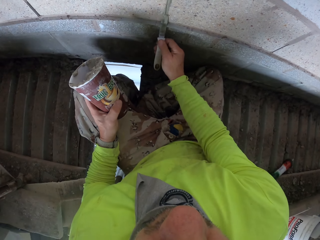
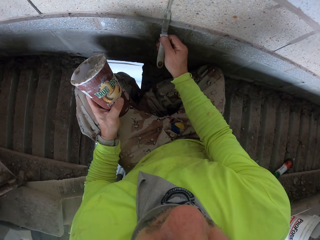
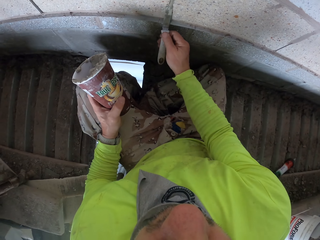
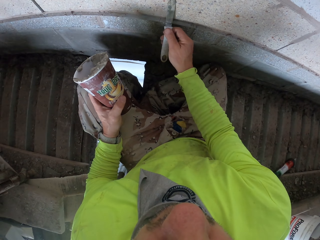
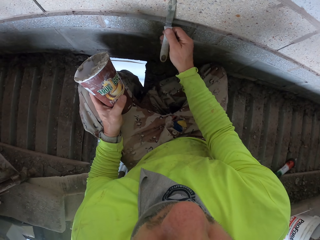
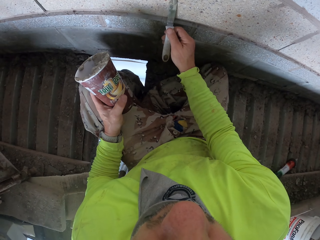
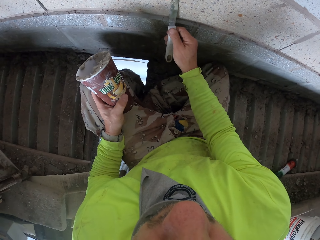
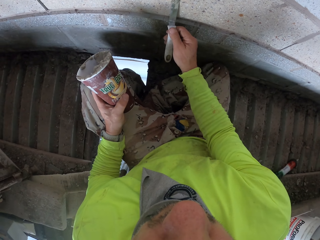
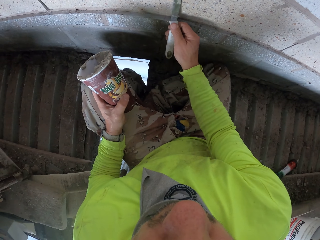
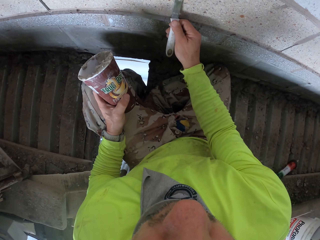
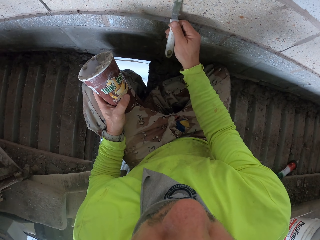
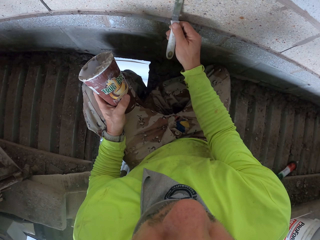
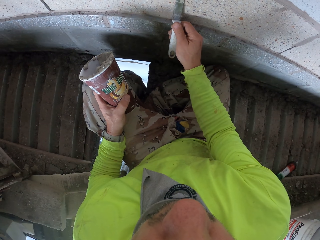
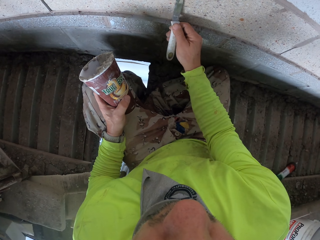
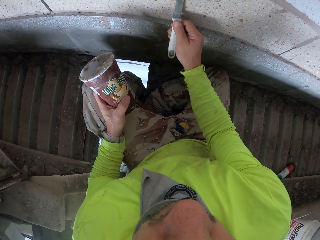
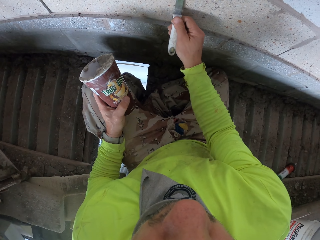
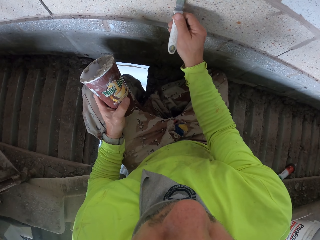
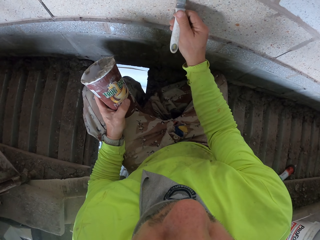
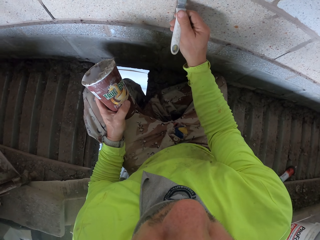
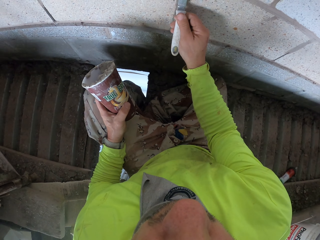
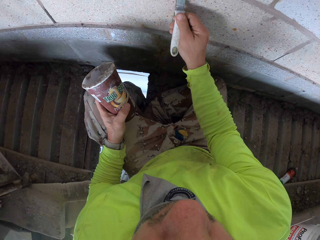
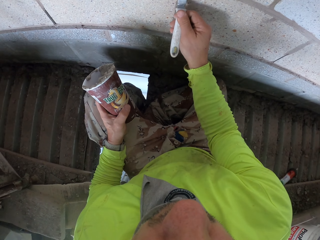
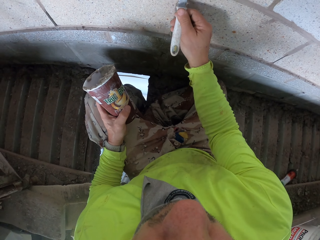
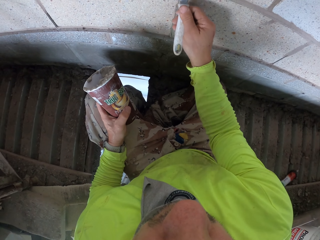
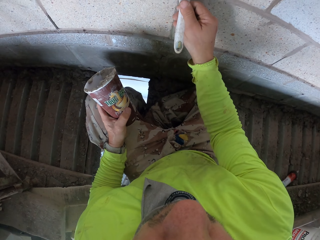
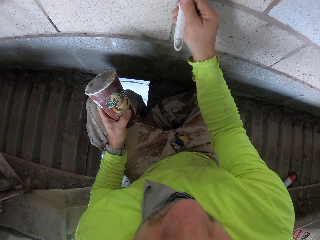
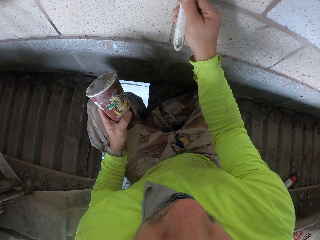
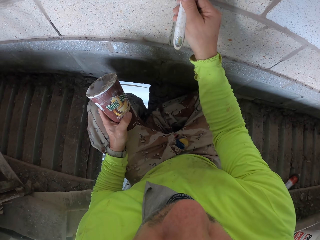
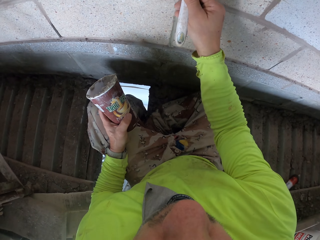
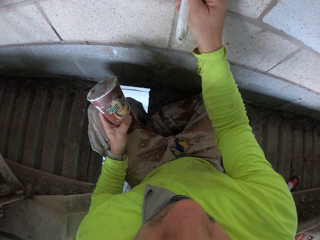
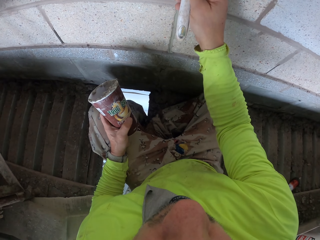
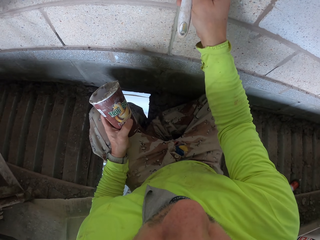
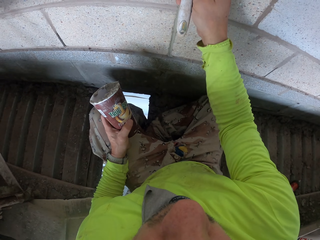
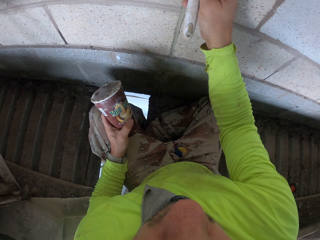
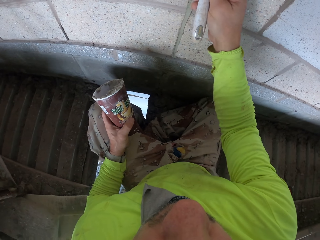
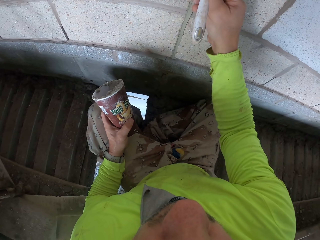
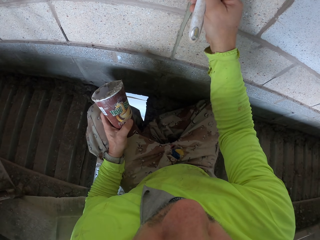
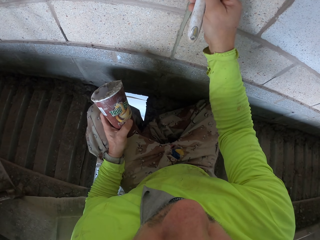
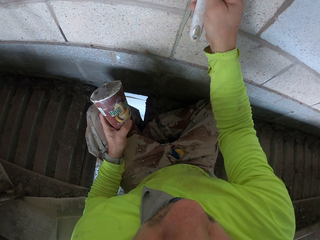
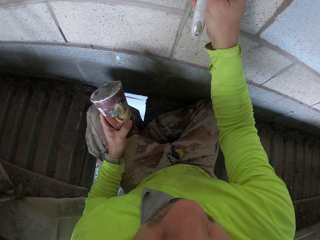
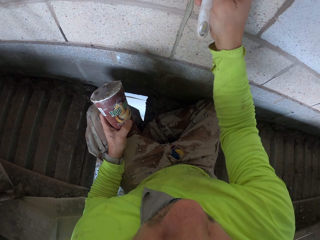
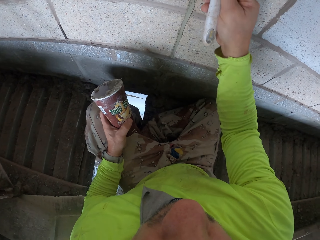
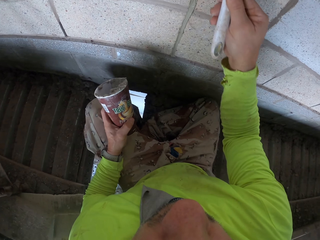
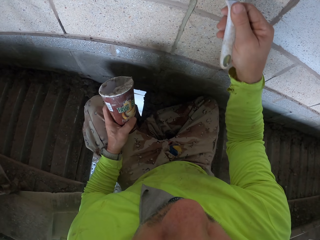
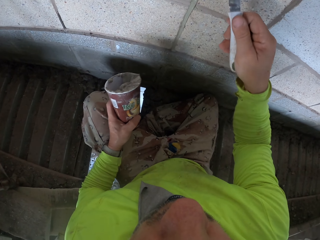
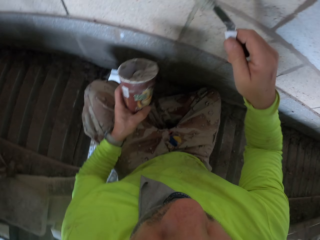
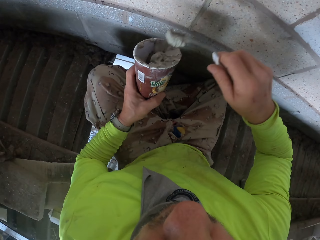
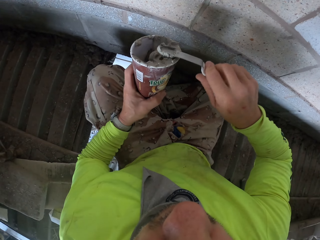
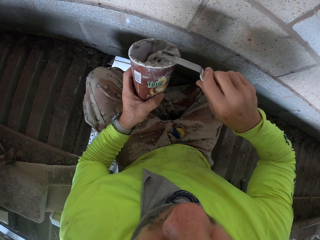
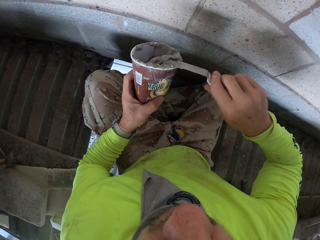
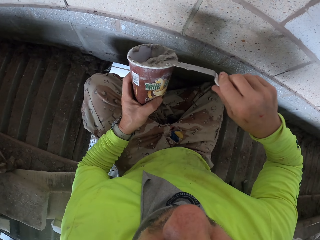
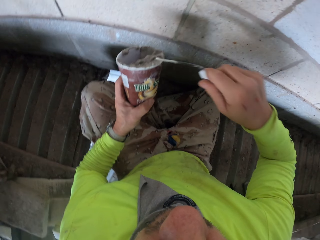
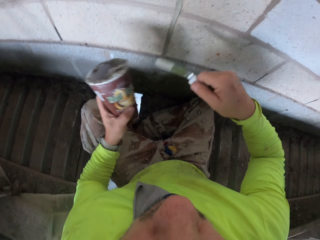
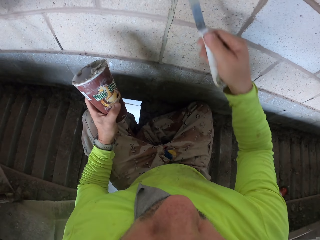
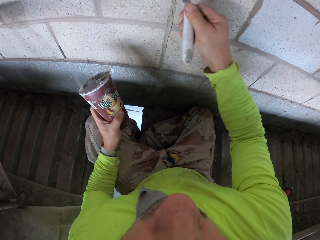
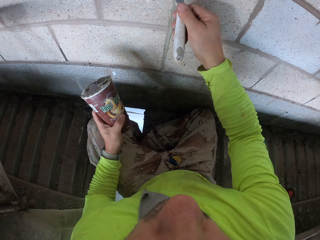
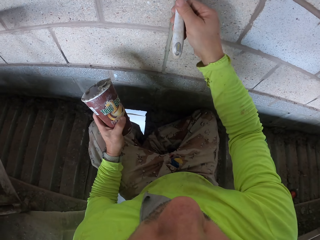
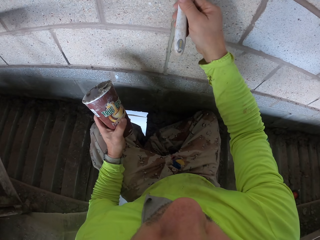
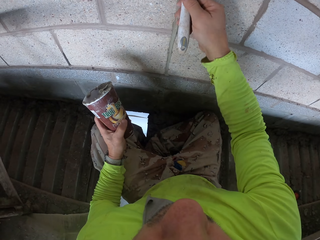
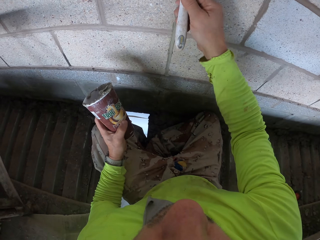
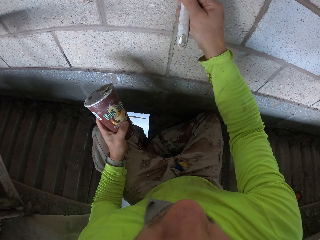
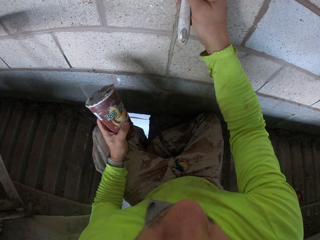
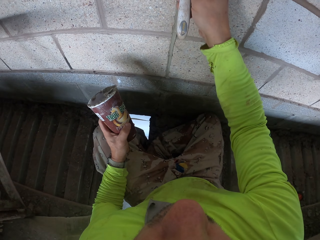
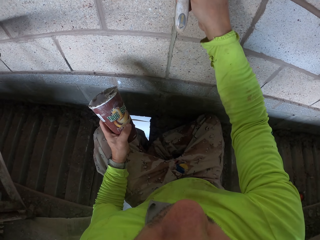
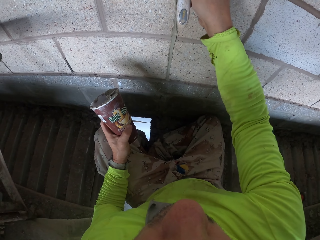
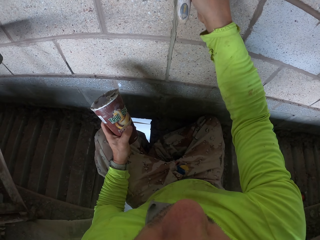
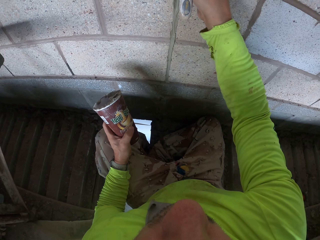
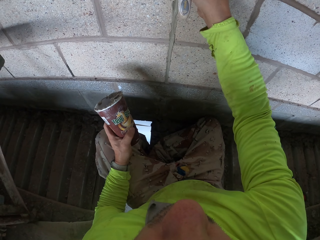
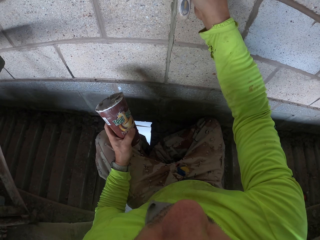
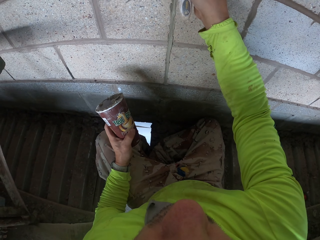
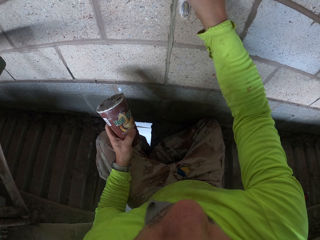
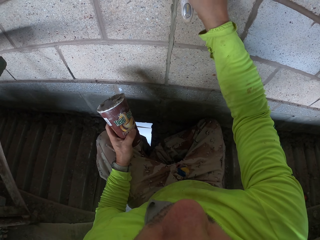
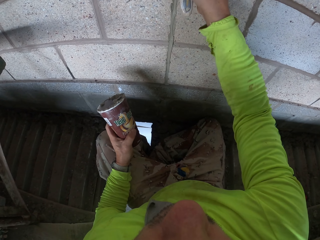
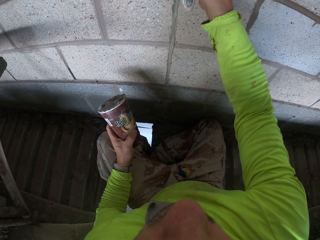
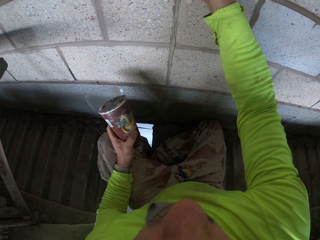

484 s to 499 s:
The camera wearer removes excess cement from the wall. They put cement on the can. They align the wall. They remove excess cement from the wall.

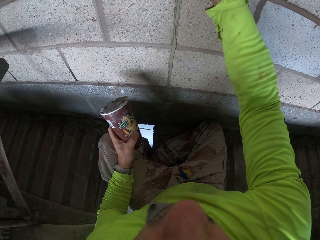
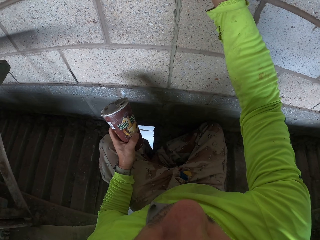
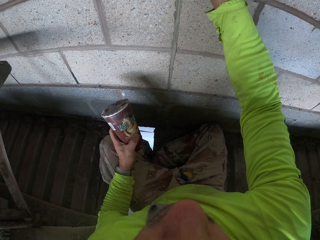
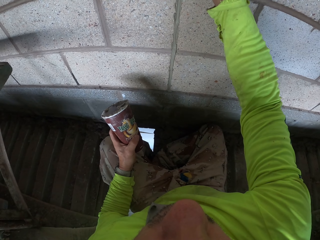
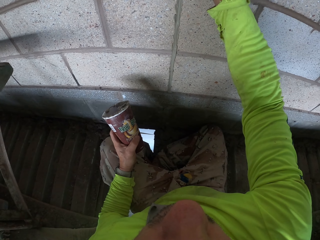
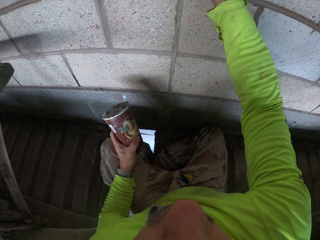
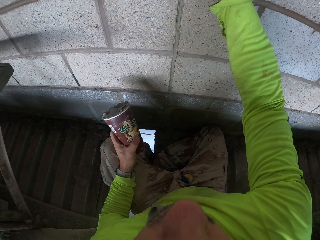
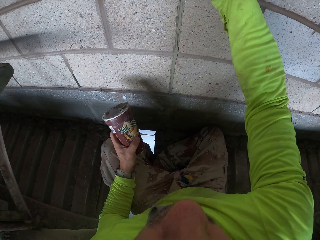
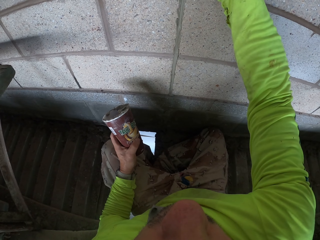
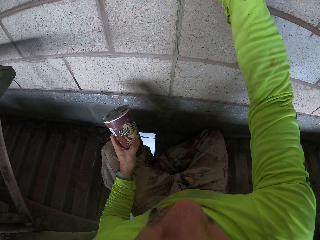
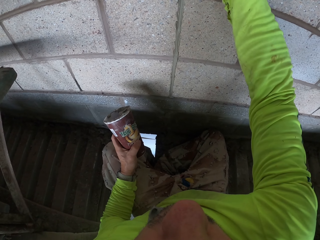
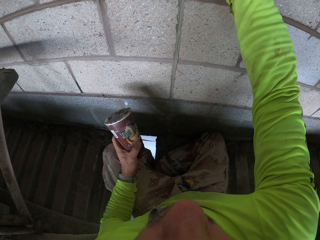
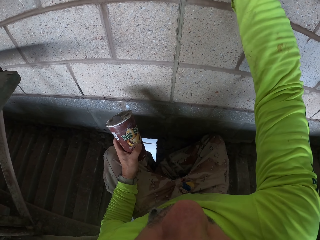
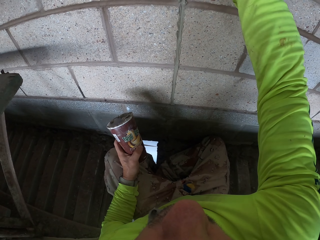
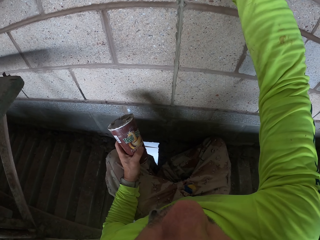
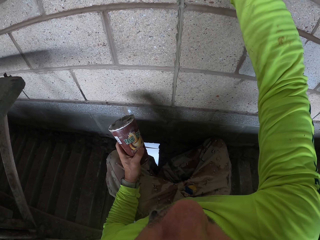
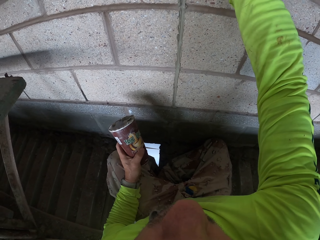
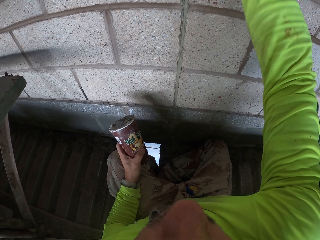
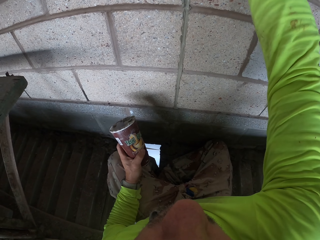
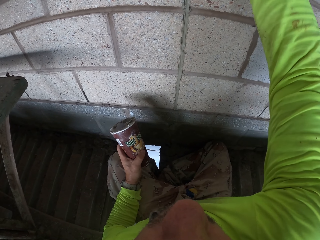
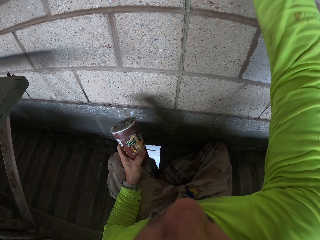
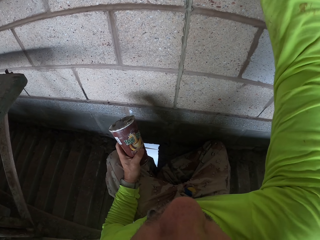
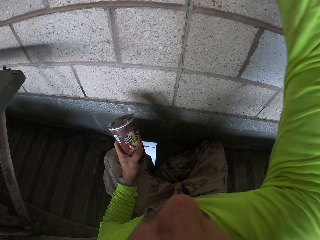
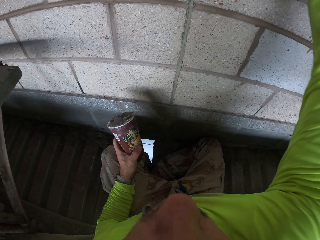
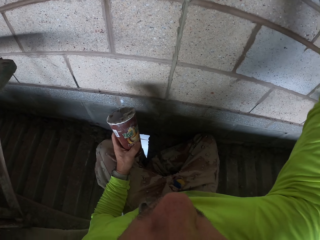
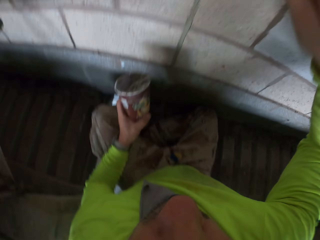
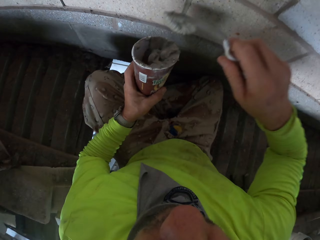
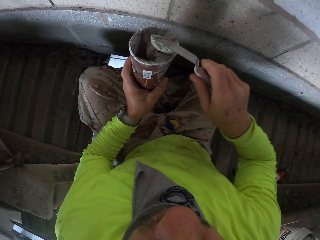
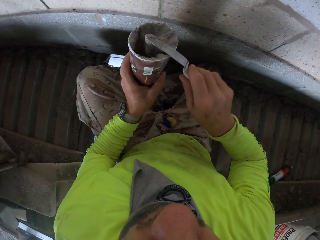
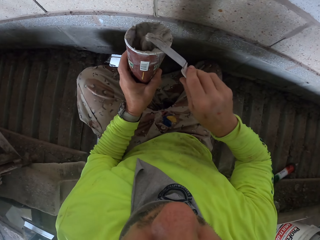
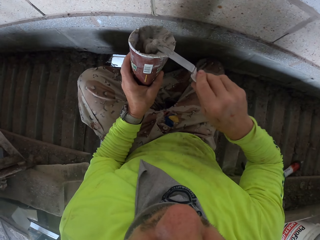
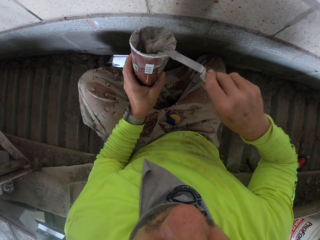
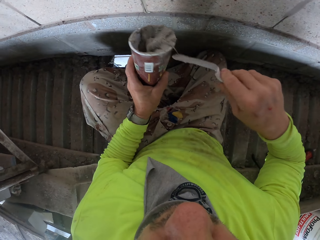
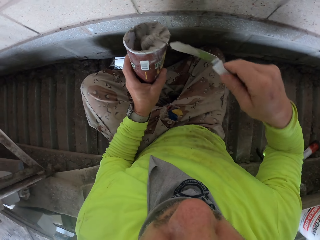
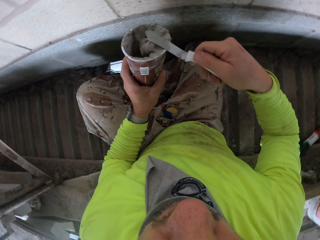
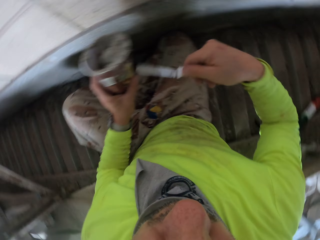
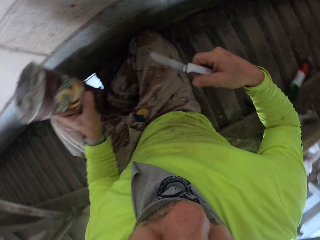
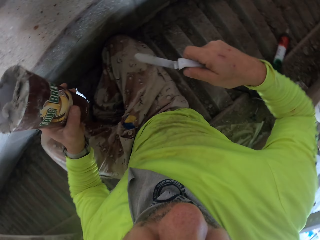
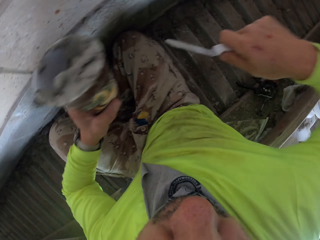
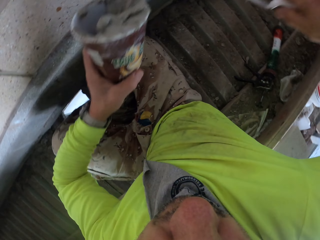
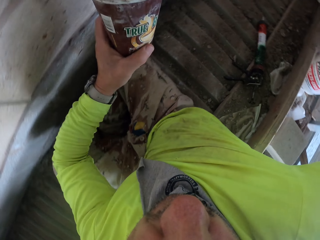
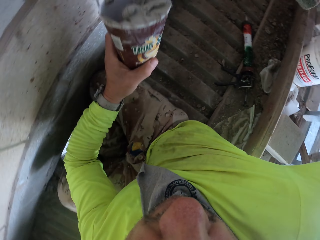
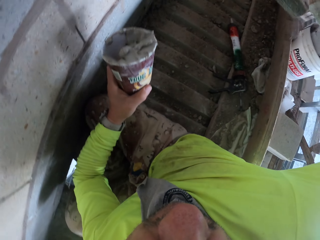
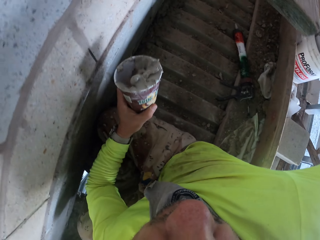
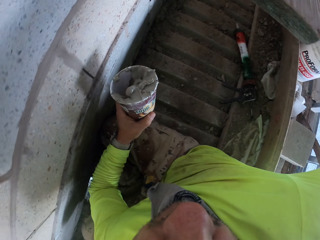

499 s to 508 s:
The camera wearer puts cement on the can.
